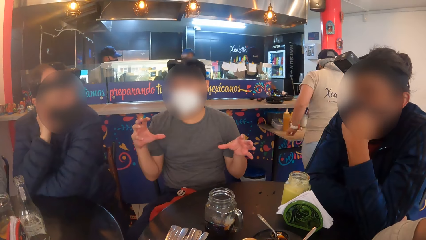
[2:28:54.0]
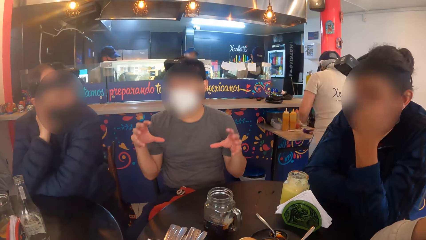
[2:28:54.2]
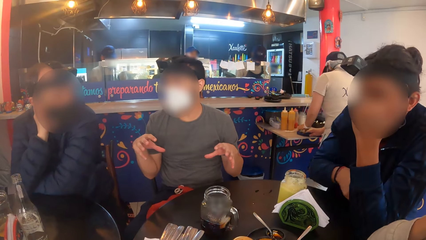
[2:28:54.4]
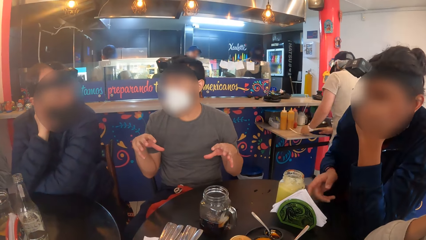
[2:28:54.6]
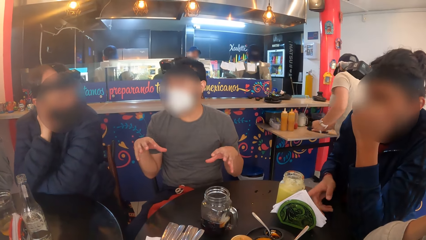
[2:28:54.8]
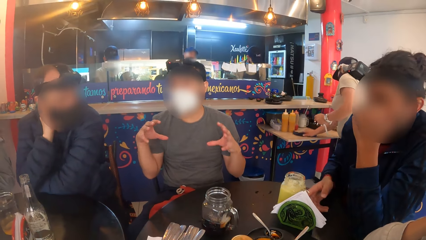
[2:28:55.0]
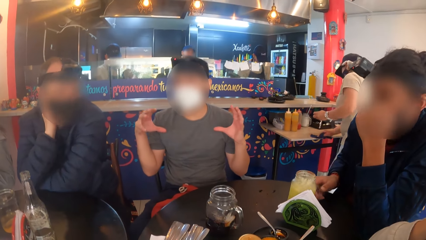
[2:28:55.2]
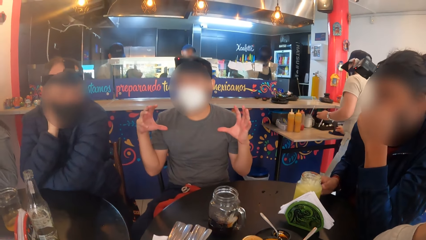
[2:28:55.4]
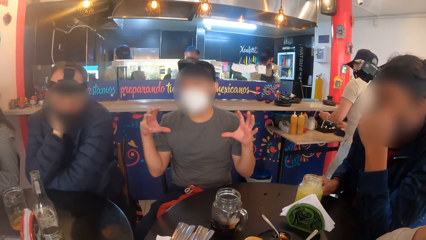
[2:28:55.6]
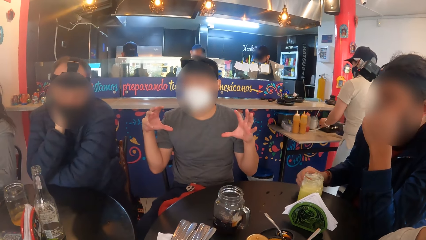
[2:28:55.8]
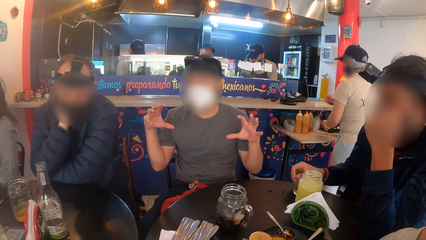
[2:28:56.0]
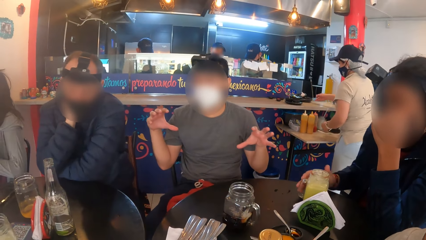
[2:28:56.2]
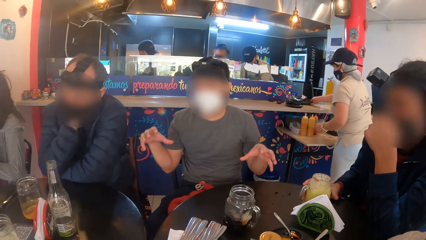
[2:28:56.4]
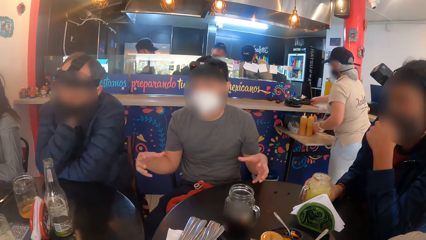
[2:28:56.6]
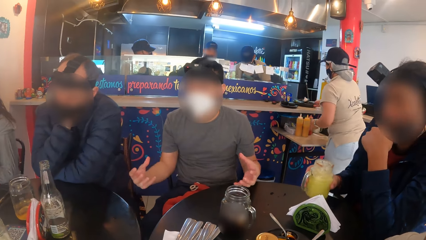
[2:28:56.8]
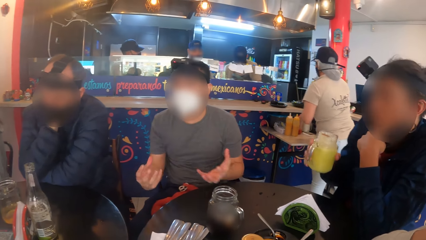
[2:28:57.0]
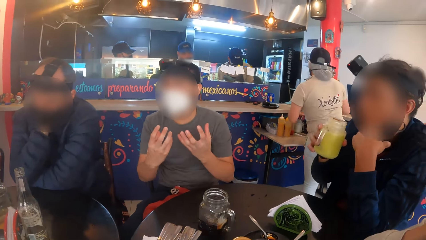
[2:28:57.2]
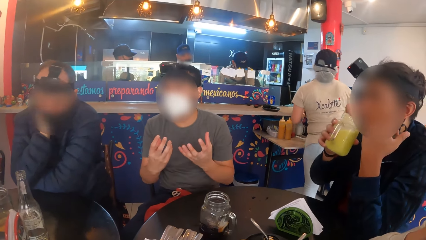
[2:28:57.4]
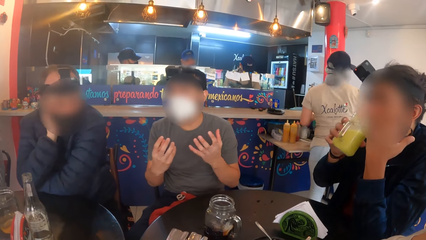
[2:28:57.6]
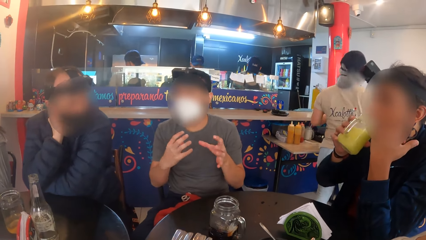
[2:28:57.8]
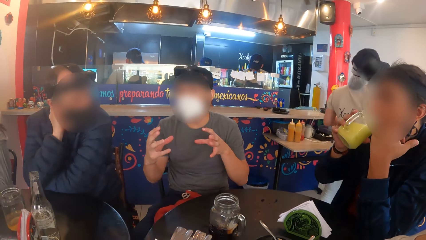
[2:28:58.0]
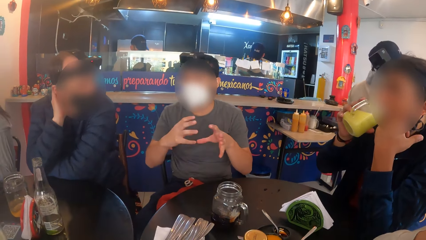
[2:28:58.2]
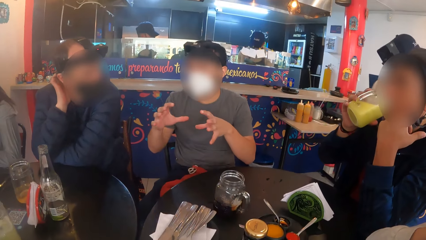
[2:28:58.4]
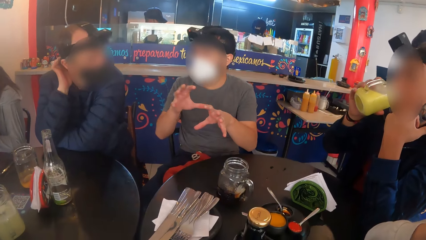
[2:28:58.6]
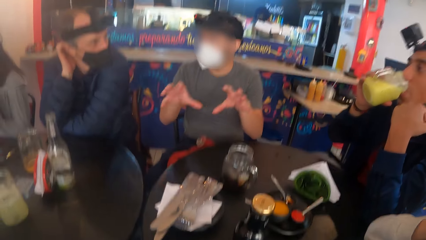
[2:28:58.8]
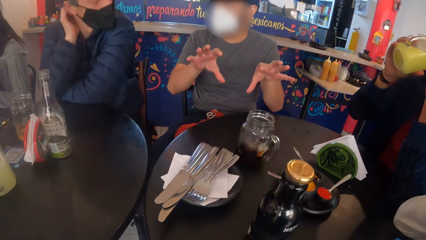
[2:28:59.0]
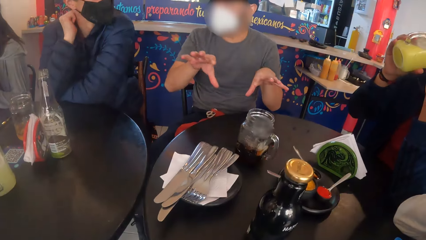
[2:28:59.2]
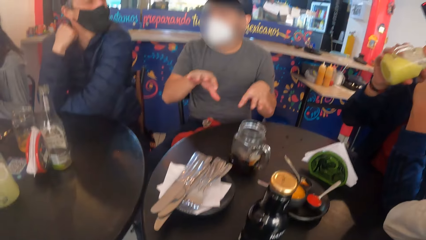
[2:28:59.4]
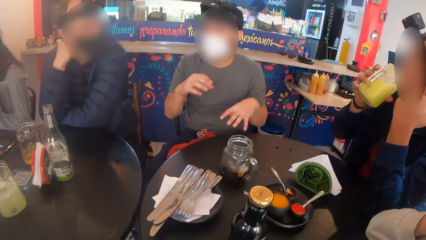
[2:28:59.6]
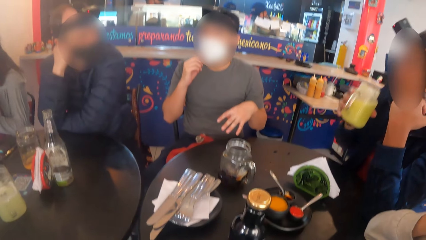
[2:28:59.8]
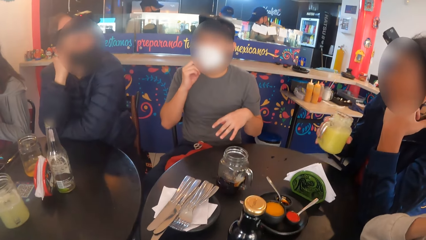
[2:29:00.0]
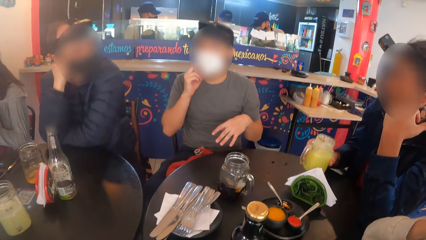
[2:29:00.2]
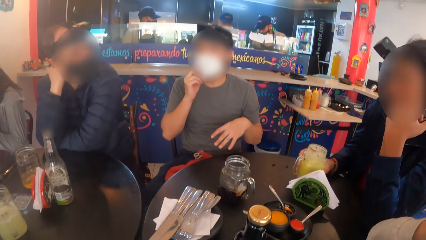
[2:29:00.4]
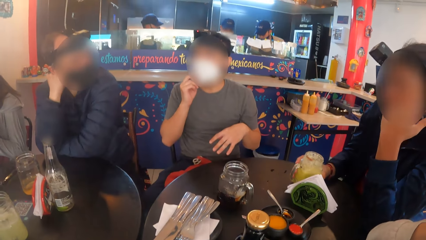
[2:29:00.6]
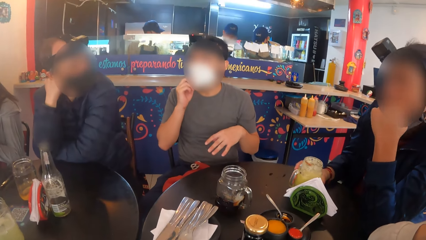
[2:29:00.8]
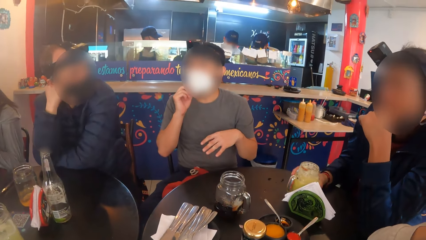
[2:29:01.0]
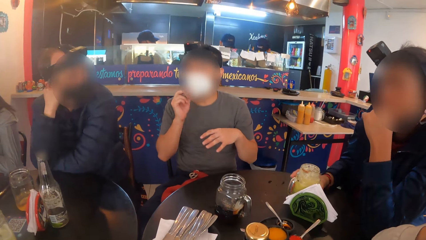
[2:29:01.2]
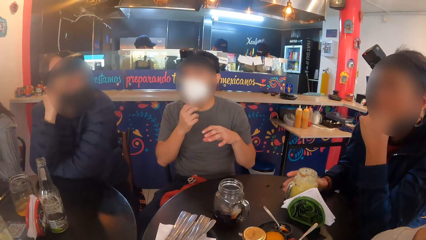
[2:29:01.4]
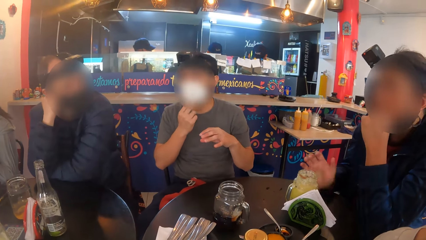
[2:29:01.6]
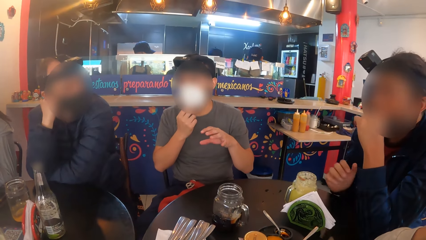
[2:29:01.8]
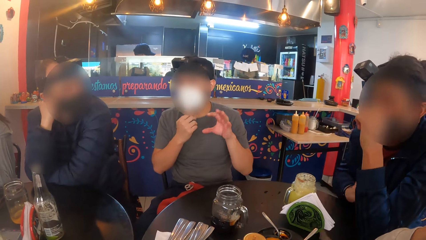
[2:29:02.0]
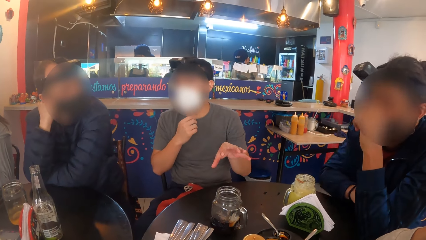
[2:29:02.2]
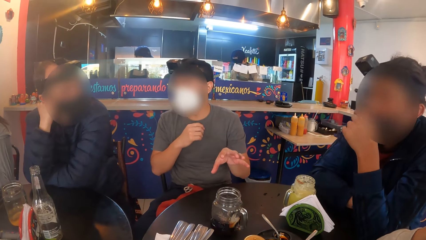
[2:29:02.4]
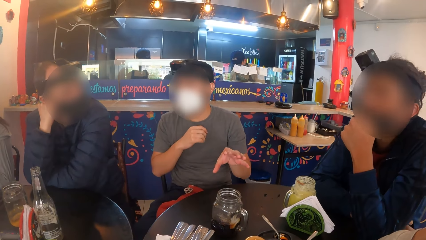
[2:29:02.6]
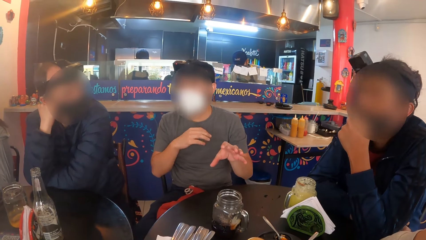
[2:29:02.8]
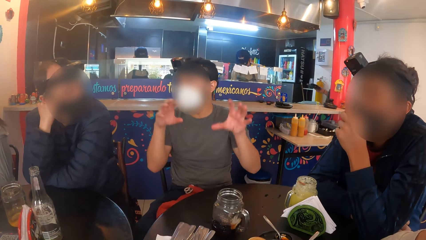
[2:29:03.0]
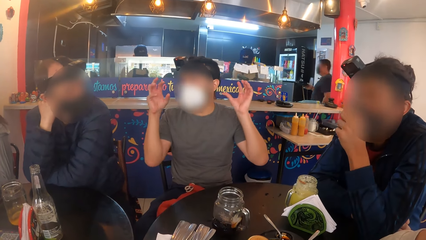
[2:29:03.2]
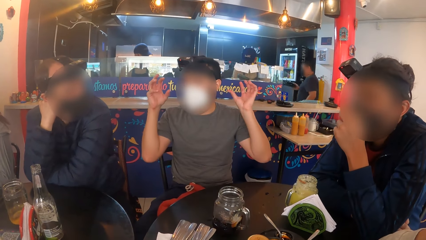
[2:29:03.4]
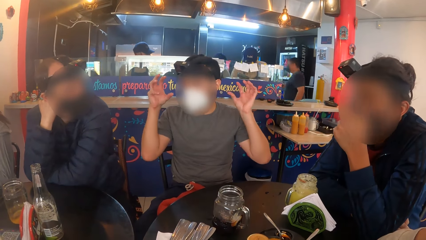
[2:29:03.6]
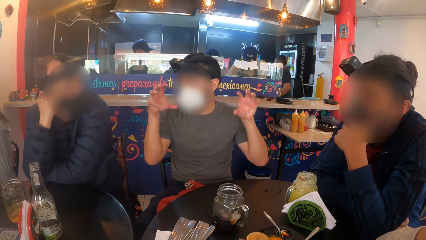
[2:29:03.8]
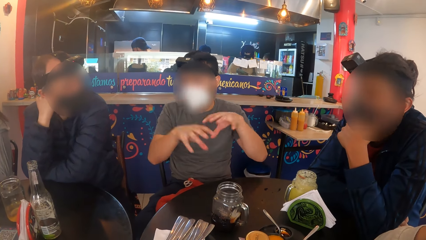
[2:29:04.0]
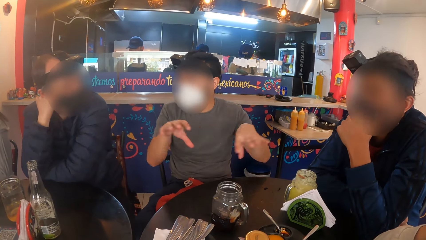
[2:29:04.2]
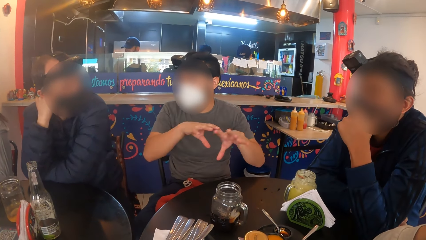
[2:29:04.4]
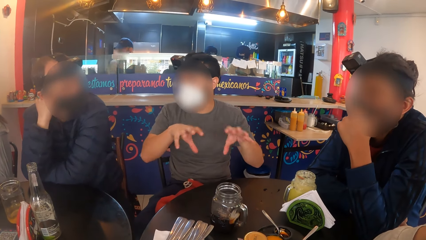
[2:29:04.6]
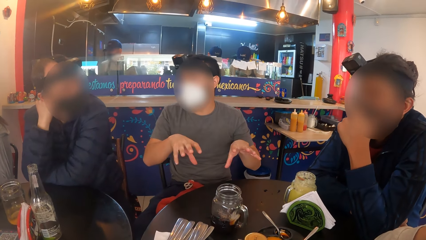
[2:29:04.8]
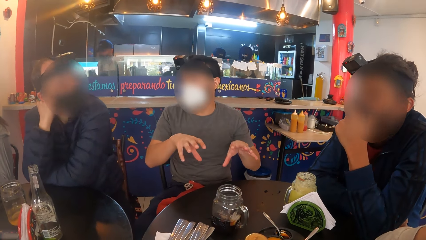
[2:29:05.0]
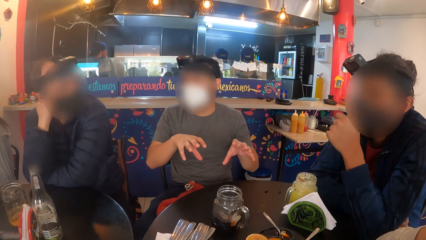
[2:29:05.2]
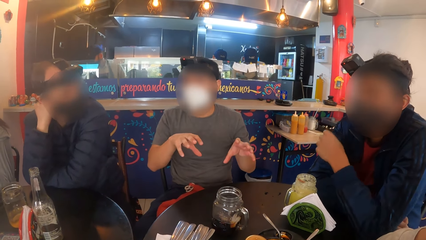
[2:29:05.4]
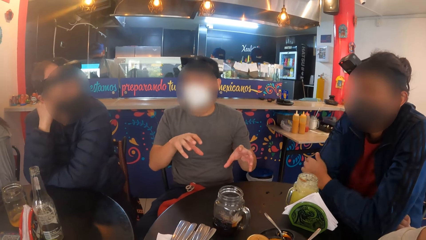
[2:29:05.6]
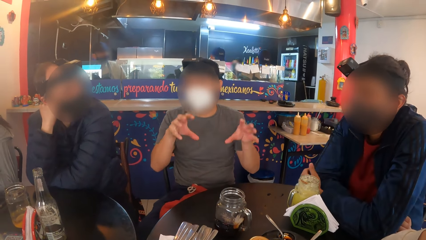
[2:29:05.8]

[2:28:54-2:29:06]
A man picks up a cup from the table with his right hand. The man drinks from the cup in his right hand. The man drops the cup on the table with his right hand.

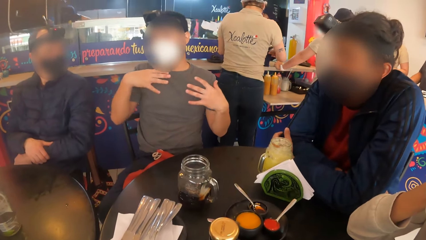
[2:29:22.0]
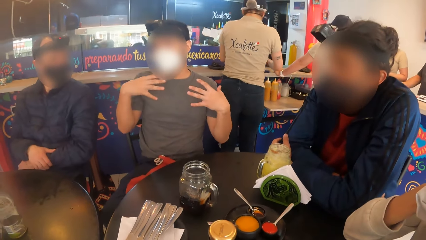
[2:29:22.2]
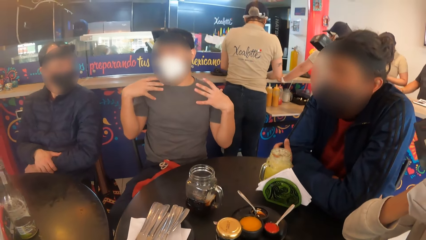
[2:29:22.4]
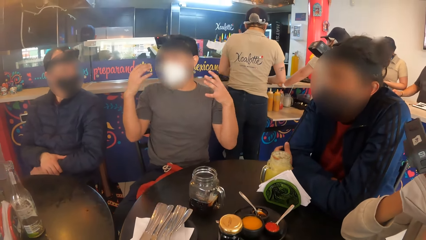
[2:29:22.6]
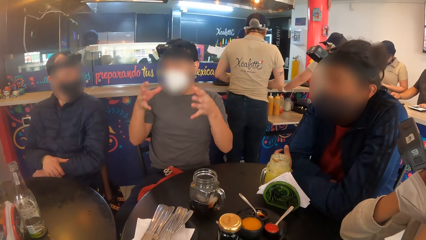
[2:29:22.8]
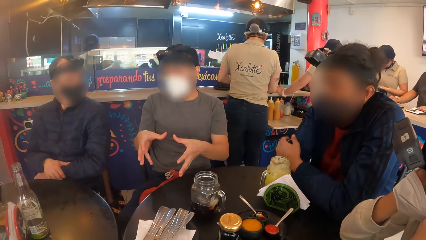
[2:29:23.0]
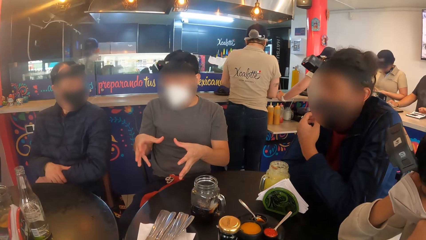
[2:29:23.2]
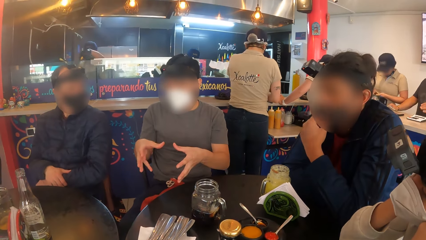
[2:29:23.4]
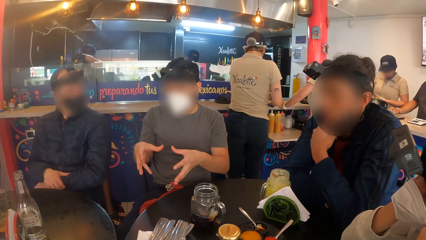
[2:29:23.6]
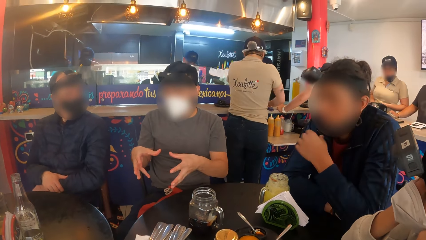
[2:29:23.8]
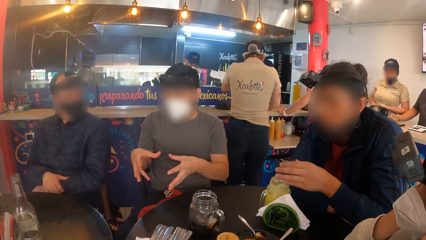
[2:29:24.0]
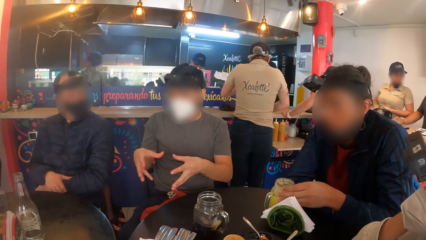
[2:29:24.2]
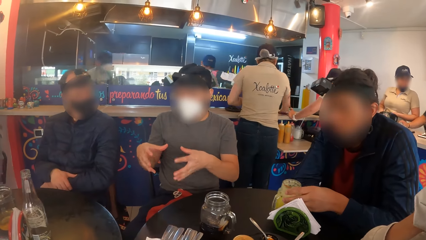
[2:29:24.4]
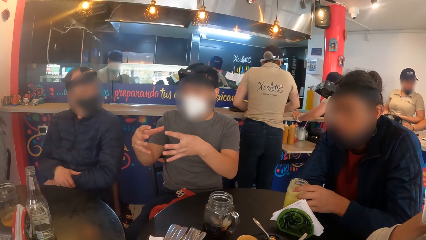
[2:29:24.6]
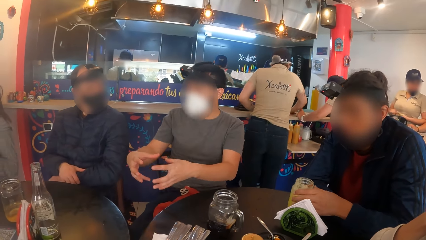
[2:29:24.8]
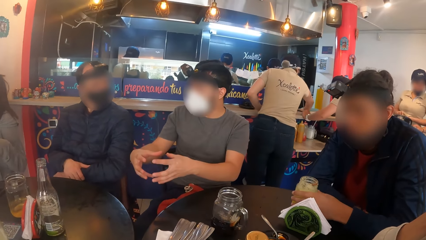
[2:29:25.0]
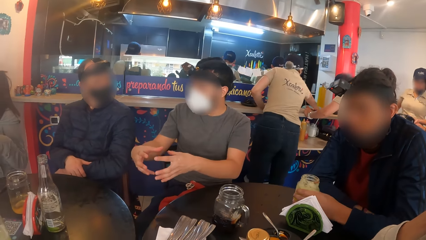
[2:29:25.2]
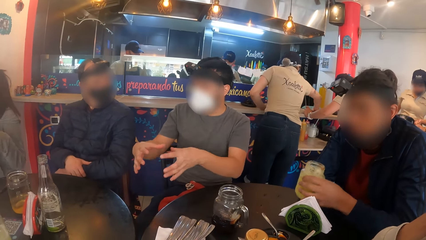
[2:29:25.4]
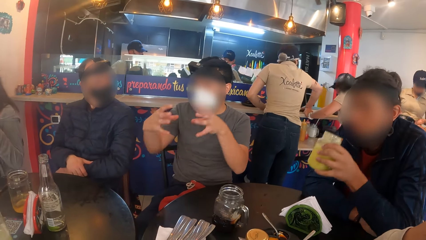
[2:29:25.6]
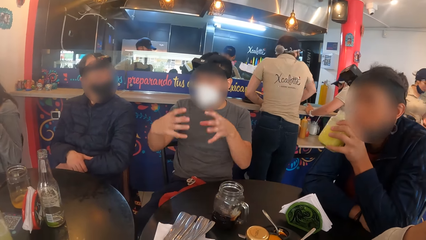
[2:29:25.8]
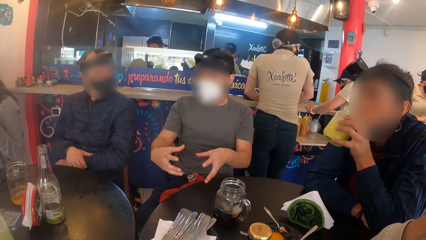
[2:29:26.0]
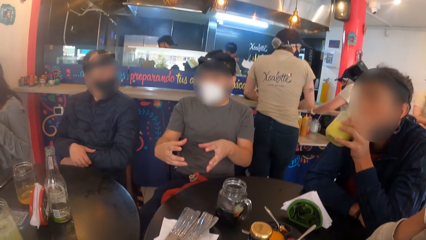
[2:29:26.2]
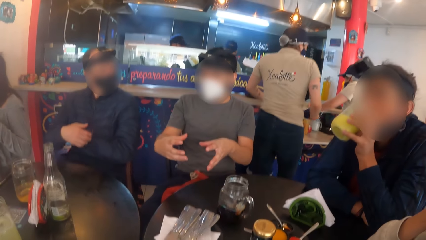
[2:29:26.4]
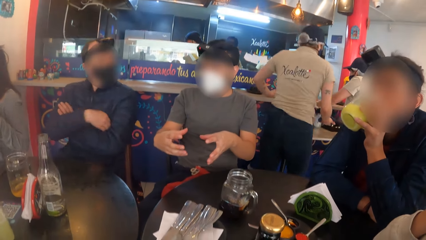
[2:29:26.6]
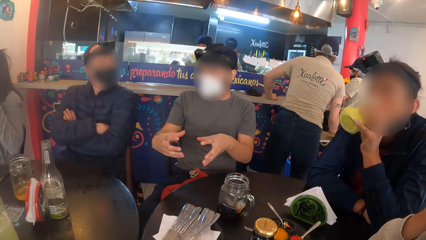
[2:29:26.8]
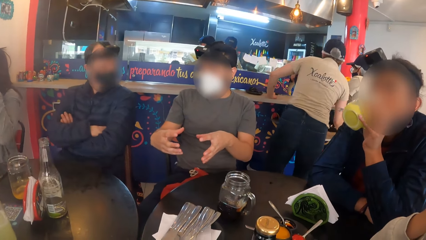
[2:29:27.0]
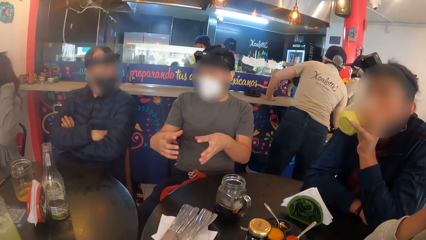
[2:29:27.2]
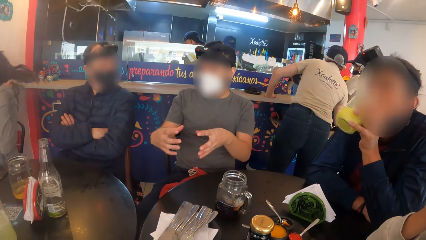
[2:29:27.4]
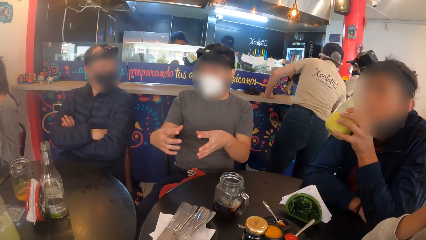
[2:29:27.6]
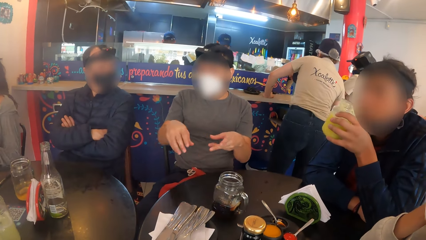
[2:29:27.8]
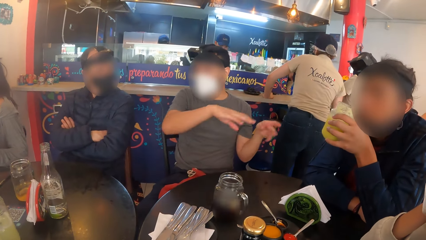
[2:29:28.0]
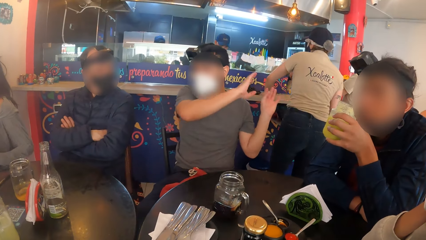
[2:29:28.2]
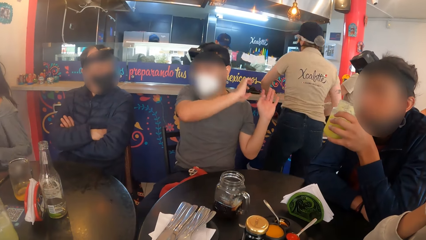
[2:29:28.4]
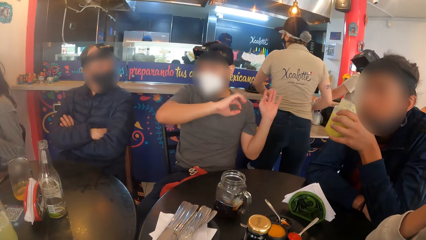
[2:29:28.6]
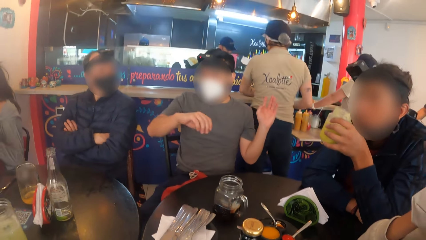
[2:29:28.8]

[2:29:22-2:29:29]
A man pulls down his nose mask with his left hand. The man picks up a cup from the table with his left hand. The man drinks from the cup in his left hand.
